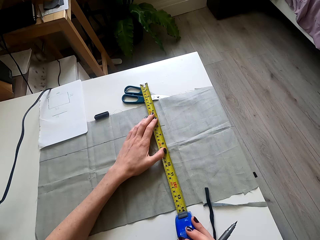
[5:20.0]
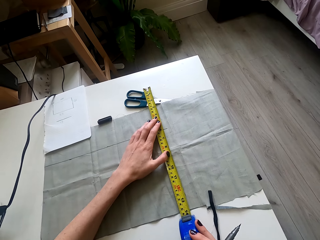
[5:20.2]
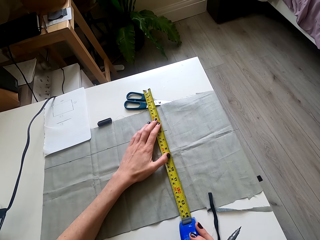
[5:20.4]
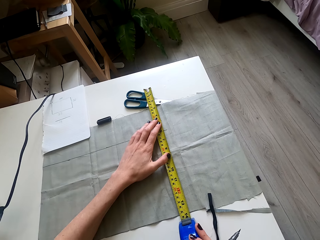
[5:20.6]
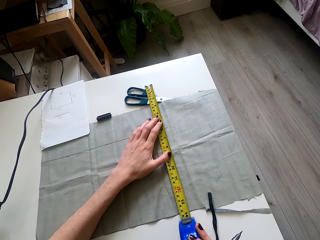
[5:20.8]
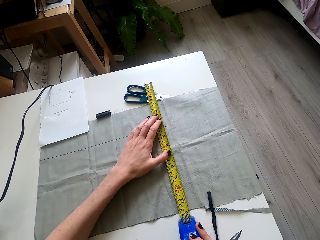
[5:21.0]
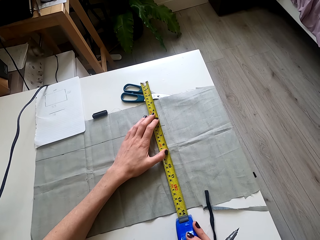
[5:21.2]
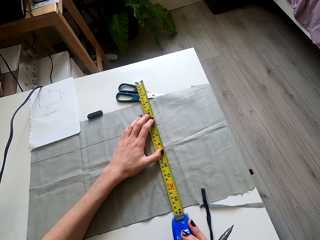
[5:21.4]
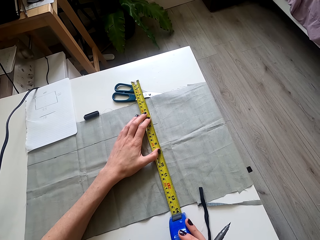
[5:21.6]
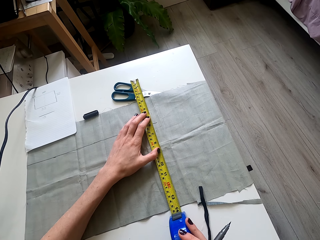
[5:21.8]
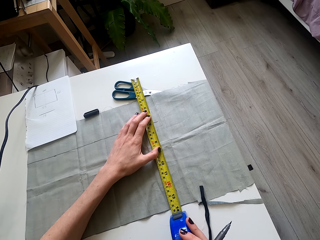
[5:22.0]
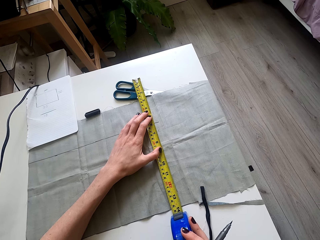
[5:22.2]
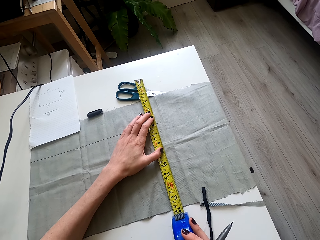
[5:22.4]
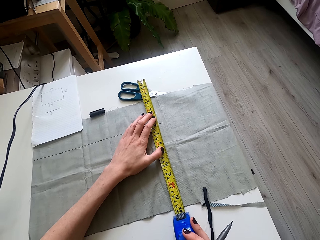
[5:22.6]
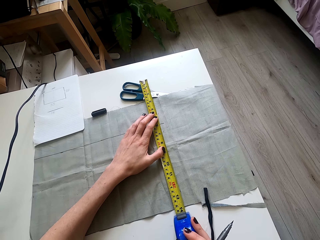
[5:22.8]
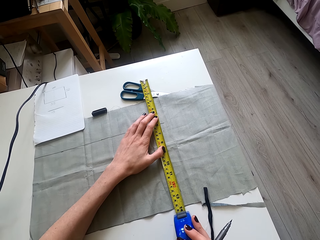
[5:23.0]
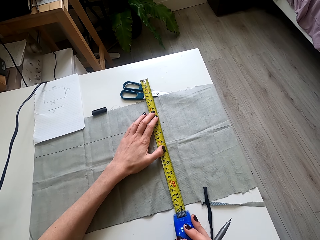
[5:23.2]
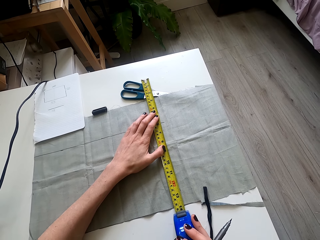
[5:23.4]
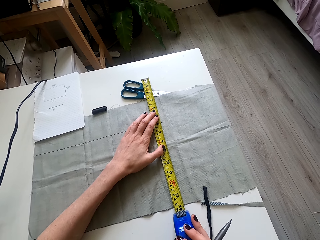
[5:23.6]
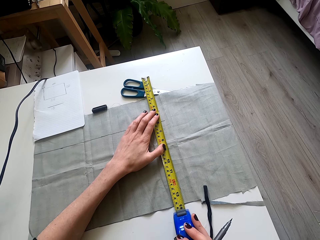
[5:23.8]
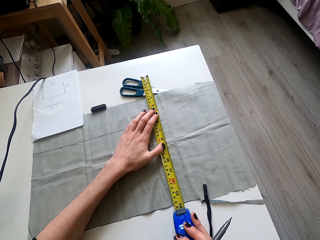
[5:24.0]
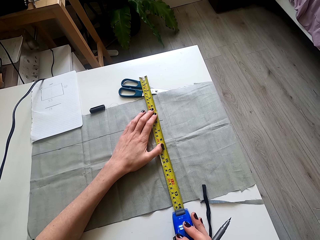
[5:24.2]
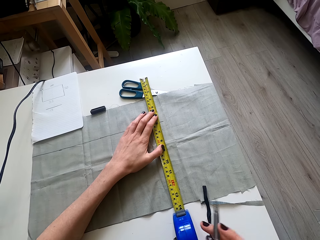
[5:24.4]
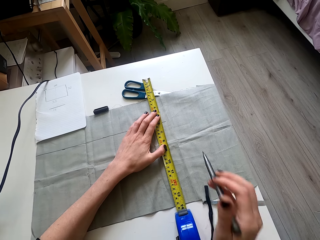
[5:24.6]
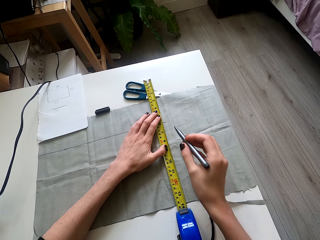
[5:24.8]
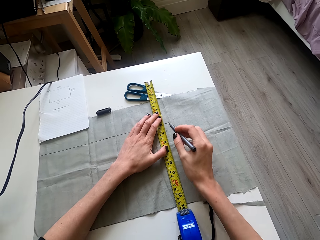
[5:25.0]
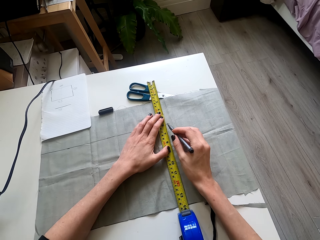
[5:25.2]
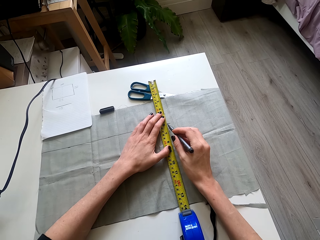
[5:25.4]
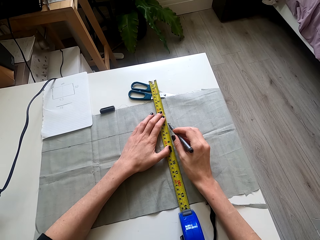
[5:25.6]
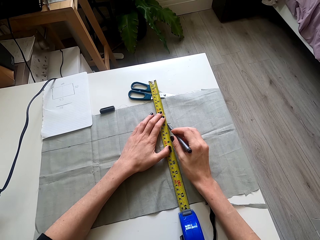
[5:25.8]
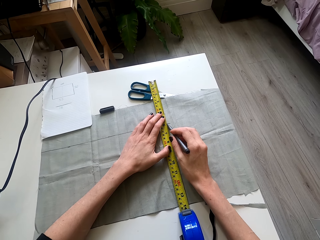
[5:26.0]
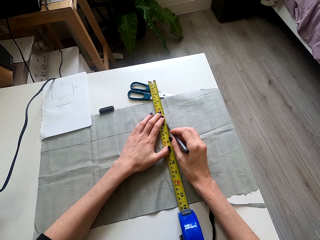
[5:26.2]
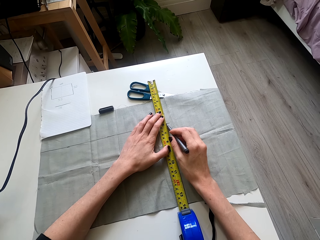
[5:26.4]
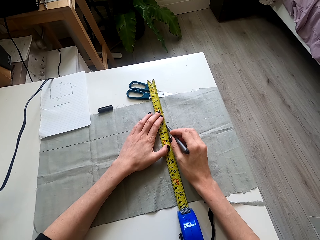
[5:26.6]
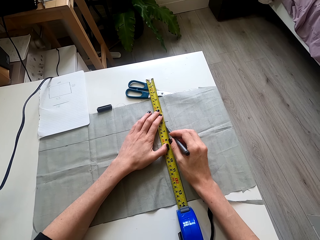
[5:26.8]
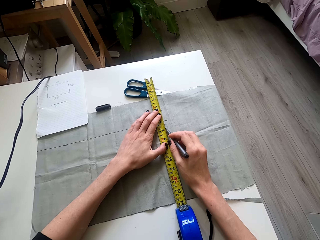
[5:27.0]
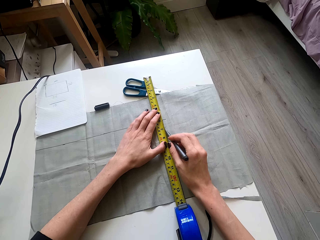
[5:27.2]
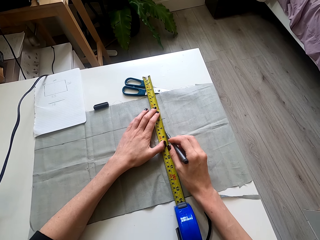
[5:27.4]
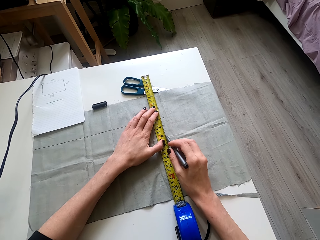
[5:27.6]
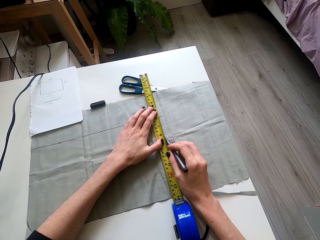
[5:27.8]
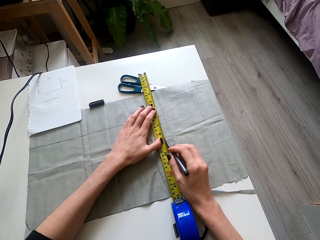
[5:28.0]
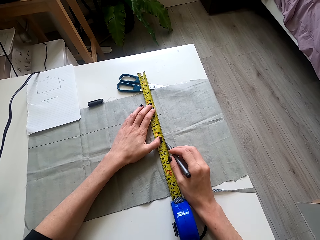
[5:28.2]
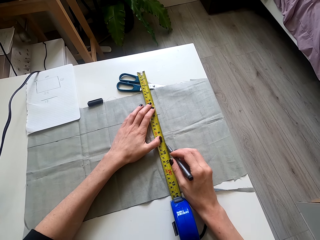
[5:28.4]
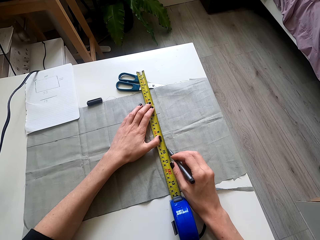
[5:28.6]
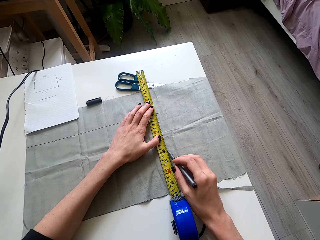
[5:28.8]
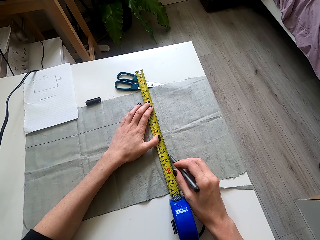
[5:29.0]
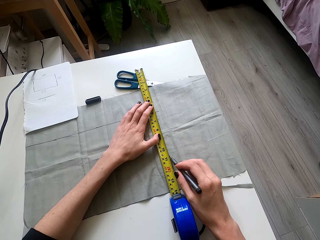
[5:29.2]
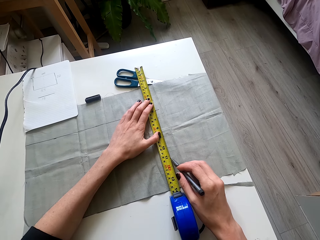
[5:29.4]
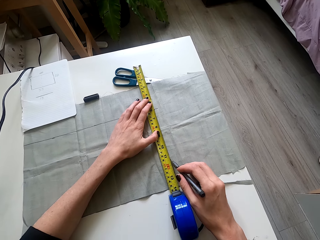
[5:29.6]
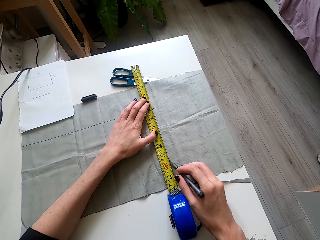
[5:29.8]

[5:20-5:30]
The camera wearer measures the piece of cloth. They lift the pen. They mark the cloth with the pen or scissors.

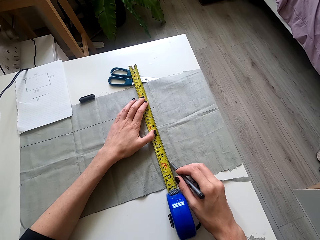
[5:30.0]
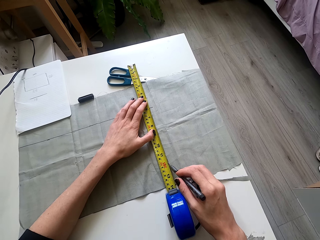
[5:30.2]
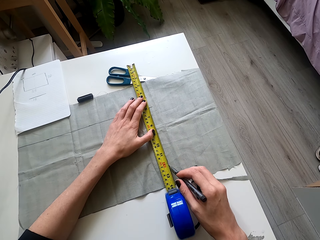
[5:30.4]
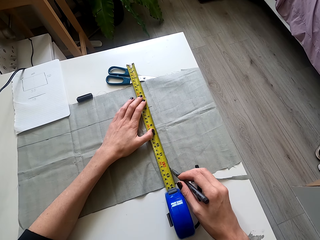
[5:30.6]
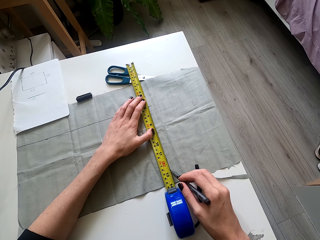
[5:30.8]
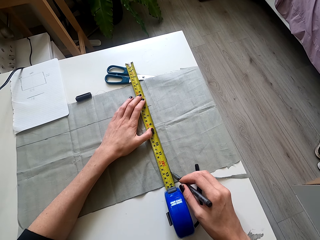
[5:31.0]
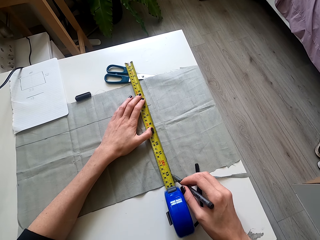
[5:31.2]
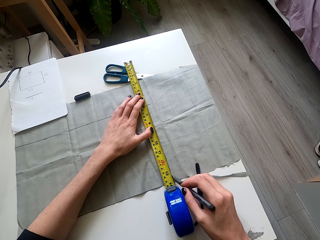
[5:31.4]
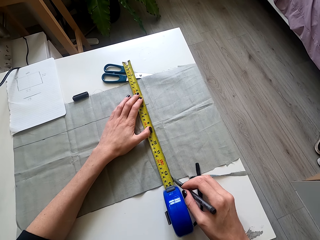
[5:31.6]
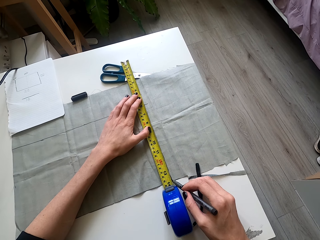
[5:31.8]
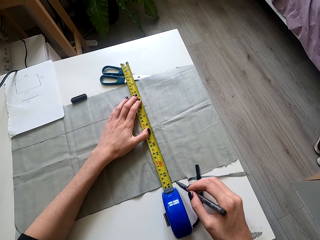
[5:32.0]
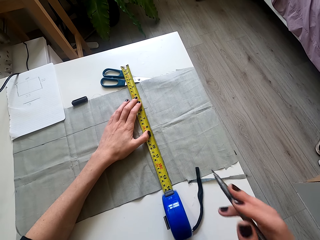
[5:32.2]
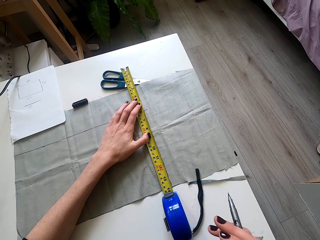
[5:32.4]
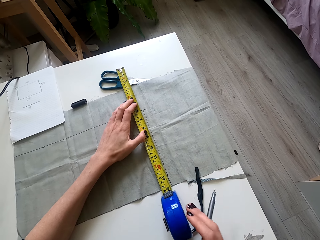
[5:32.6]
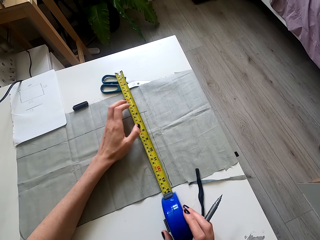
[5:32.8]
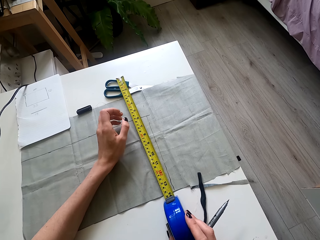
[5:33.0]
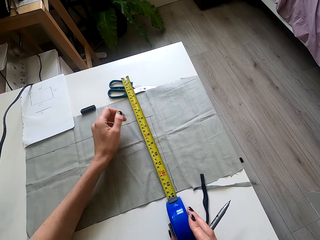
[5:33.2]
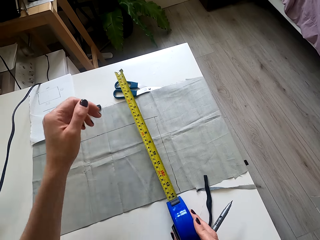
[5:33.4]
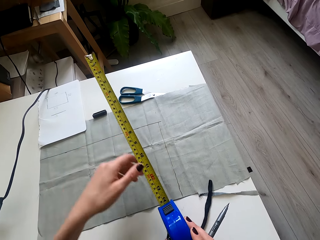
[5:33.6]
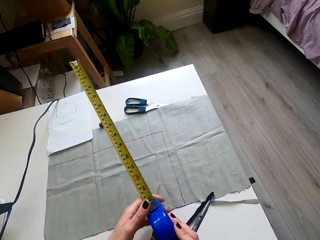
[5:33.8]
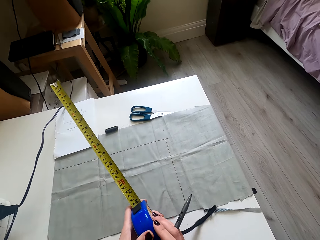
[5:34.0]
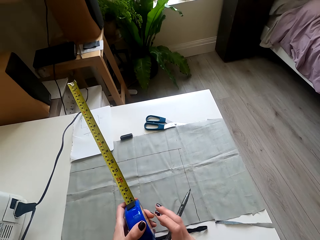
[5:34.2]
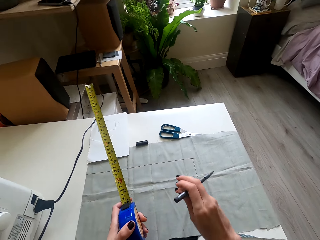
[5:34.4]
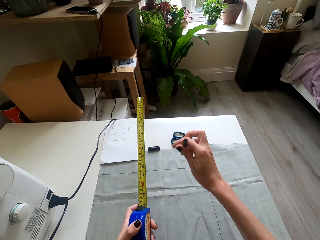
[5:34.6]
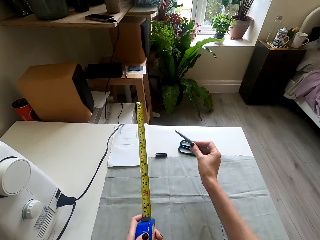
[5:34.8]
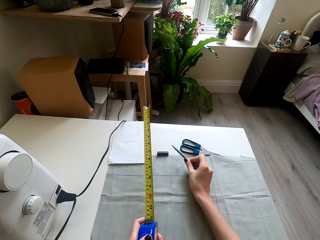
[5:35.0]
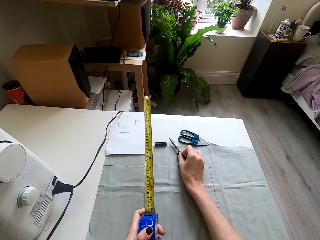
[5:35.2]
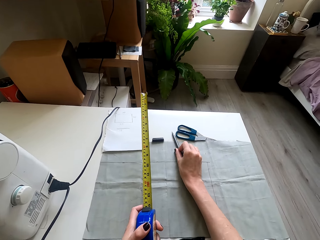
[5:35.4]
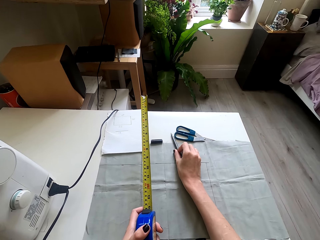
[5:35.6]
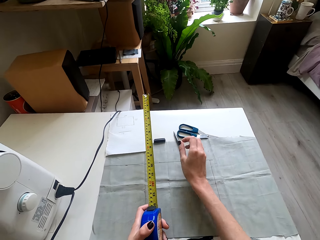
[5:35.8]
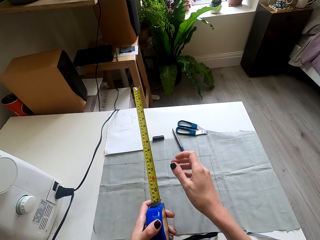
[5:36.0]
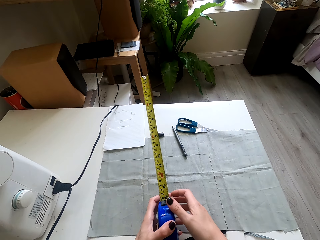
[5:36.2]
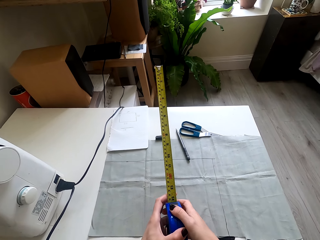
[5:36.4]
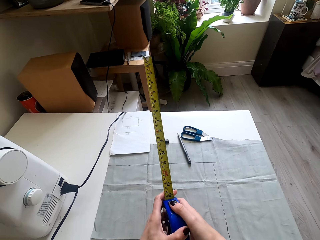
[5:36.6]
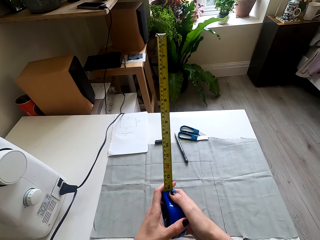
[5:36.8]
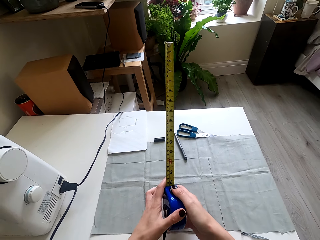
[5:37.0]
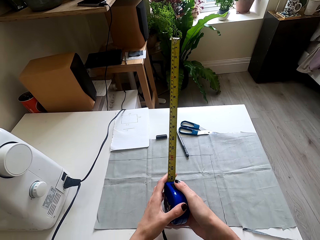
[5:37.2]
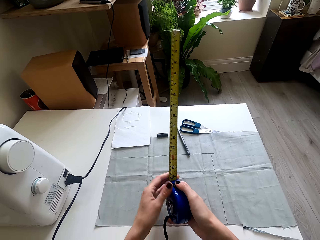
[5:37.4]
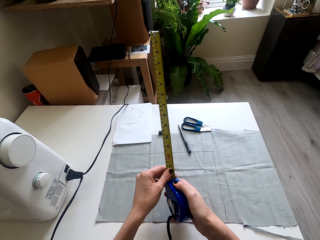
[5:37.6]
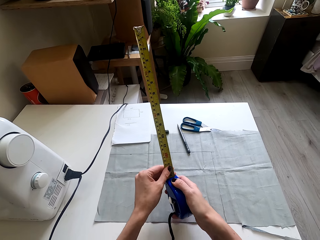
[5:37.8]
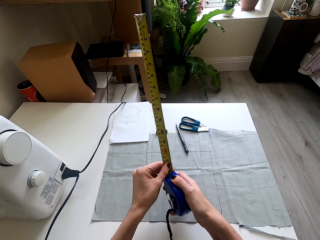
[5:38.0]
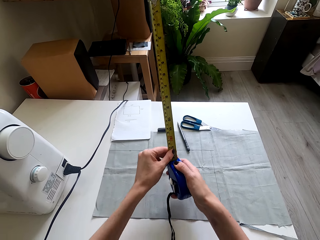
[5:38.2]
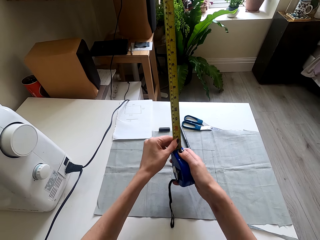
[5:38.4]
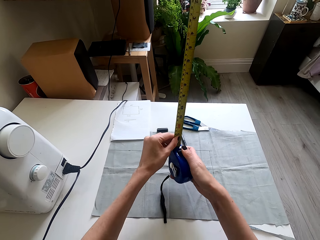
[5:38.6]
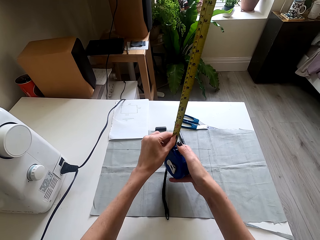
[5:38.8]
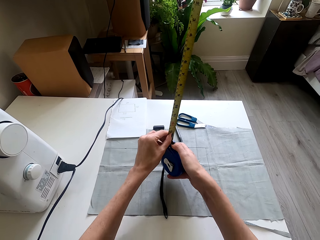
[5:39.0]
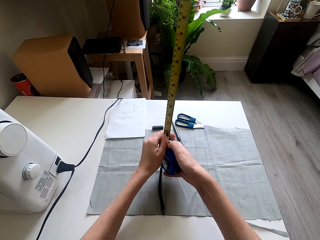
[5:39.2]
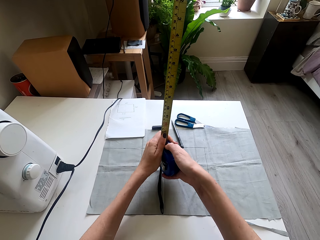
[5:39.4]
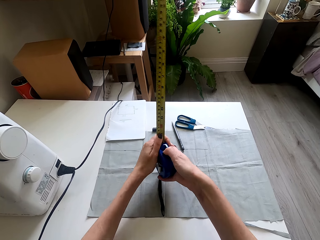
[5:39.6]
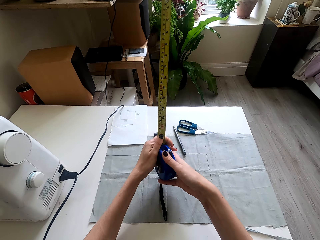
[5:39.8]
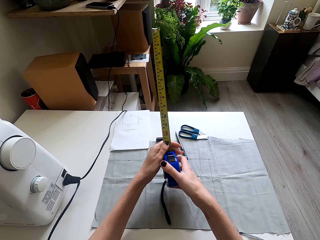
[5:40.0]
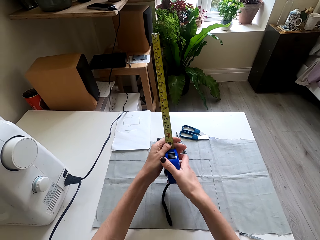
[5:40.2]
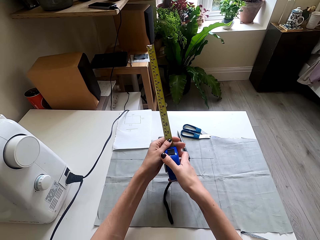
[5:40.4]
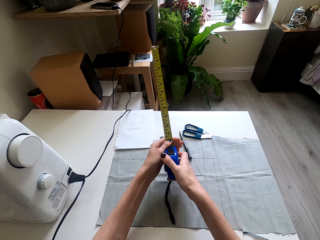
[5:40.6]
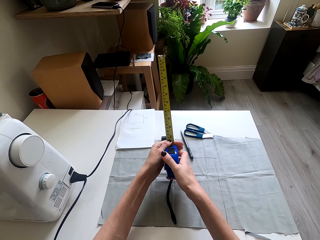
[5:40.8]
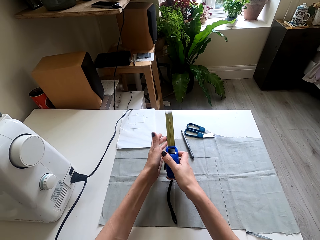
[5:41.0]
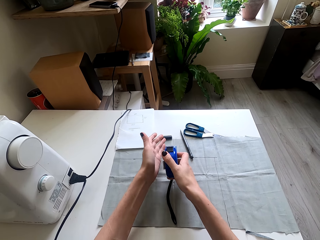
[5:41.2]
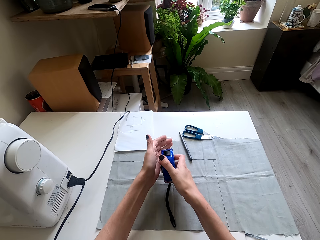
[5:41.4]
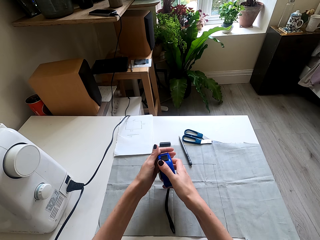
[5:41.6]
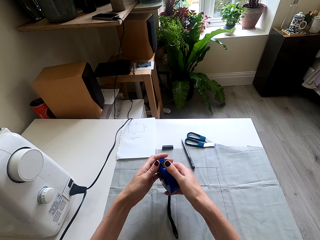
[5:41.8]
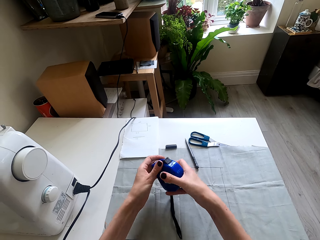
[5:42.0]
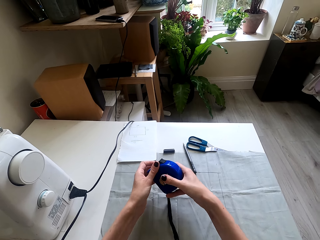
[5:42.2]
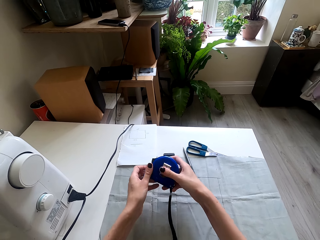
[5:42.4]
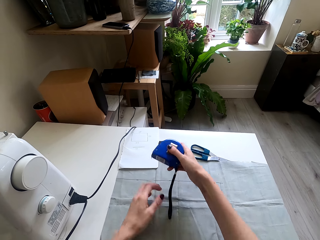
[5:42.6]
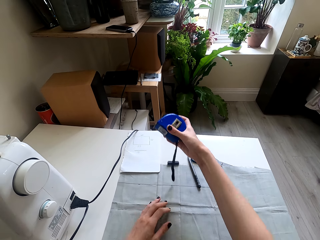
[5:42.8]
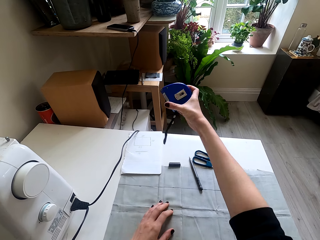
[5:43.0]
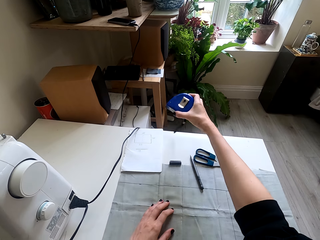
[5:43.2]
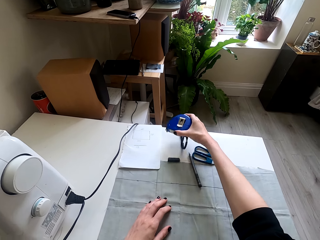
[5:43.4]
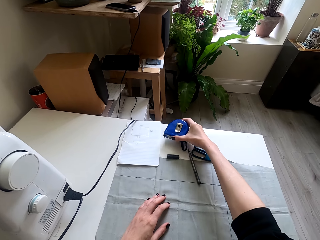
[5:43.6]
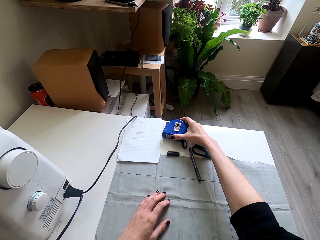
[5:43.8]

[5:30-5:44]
The camera wearer lifts the pen. They move the left hand. They lift the tape measure. They lift the pen. They place the pen on the sewing table. They move the right hand. They lift the tape measure. They close the tape measure. They fold the measuring tape. They move the tape measure. They lift the tape measure.
